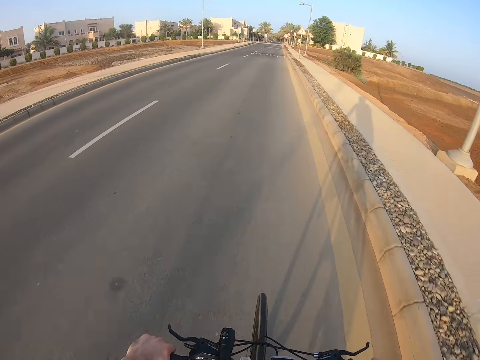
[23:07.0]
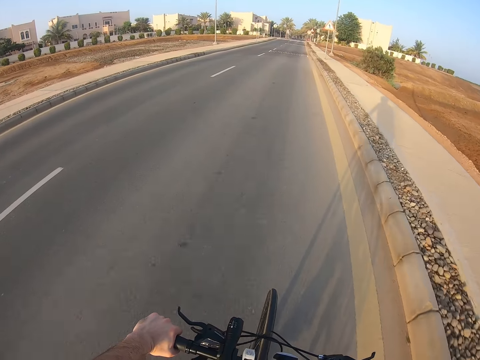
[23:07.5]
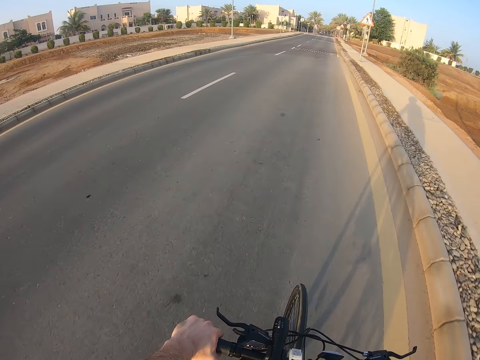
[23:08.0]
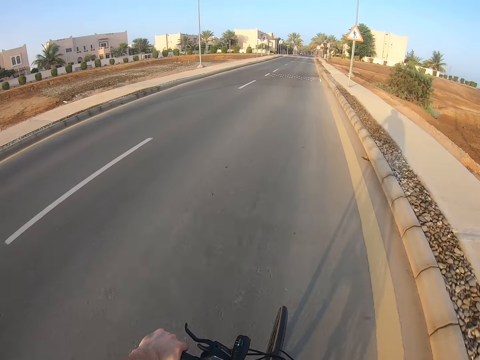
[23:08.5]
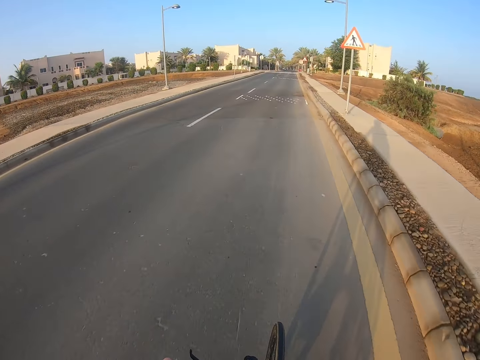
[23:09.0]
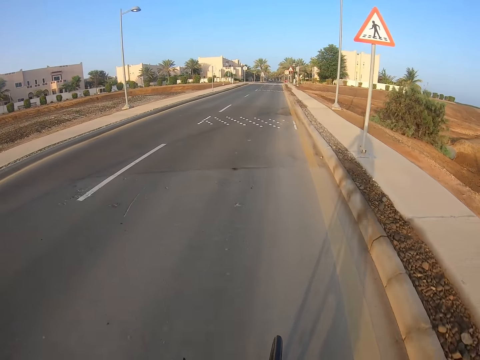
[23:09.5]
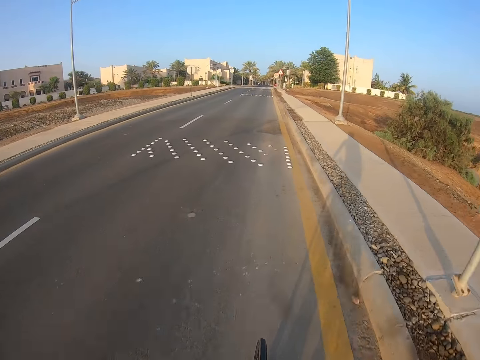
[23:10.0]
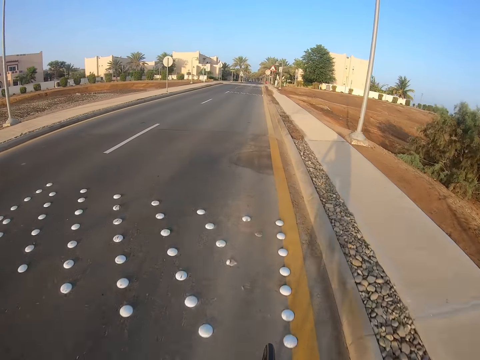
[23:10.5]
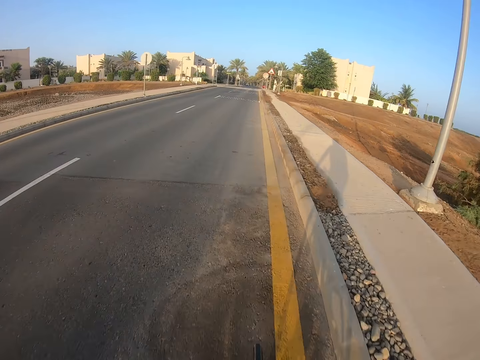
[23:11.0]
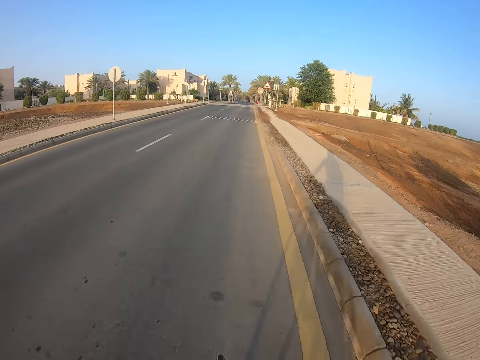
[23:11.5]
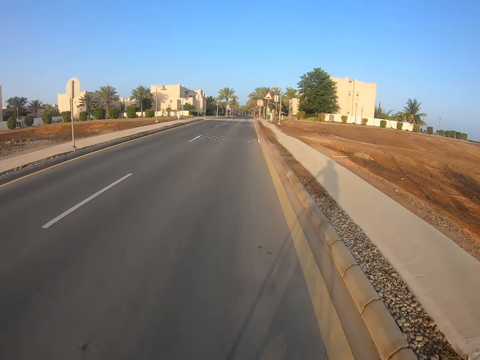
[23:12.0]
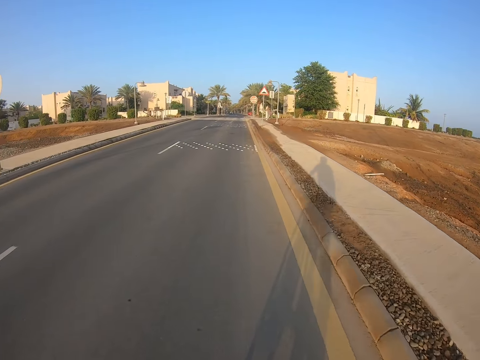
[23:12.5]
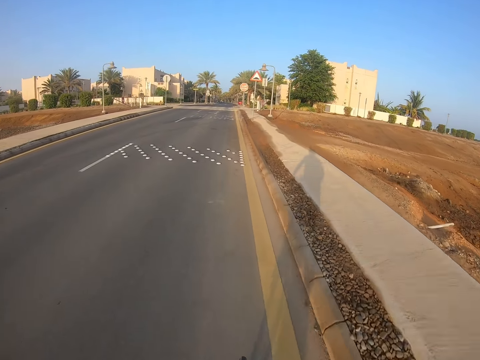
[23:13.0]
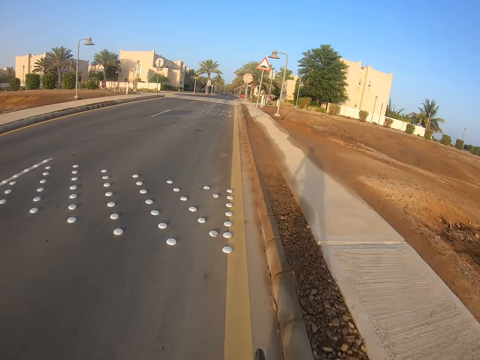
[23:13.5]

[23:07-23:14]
The camera wearer hides his body.

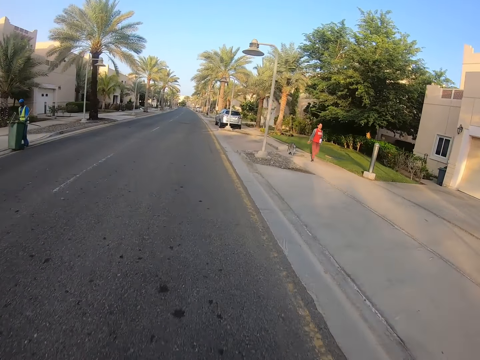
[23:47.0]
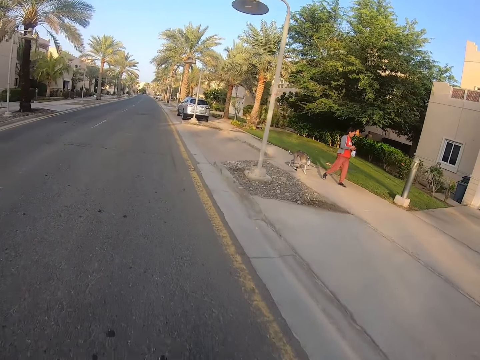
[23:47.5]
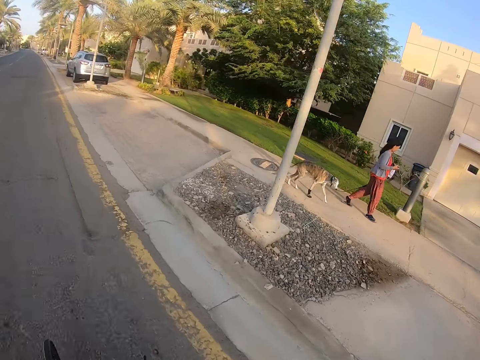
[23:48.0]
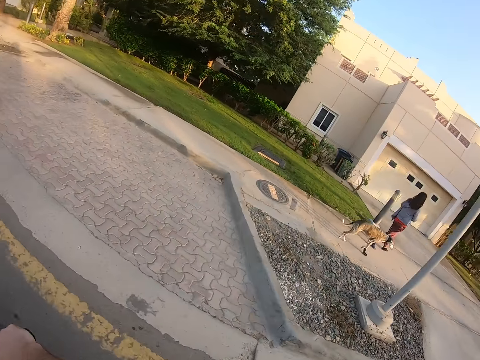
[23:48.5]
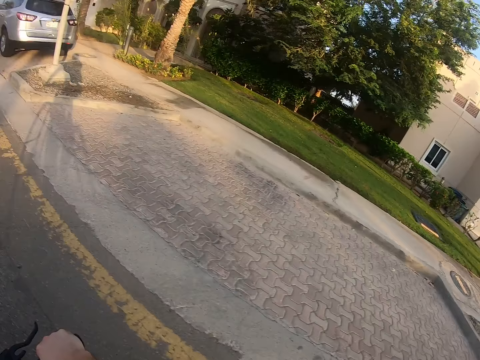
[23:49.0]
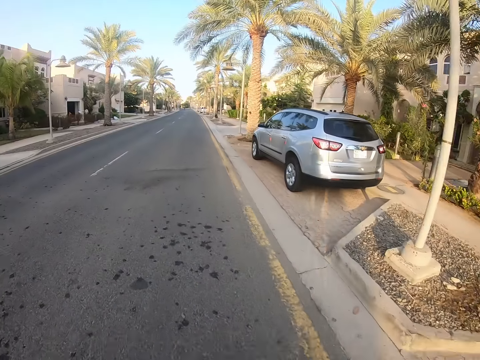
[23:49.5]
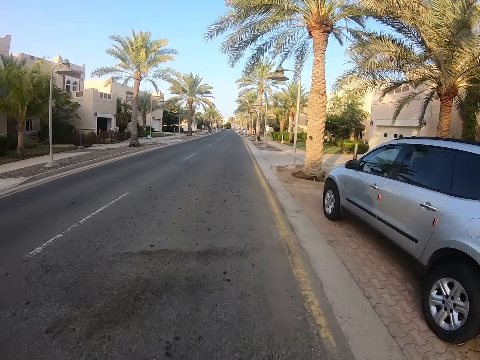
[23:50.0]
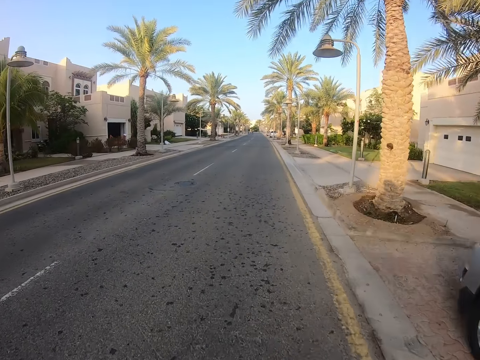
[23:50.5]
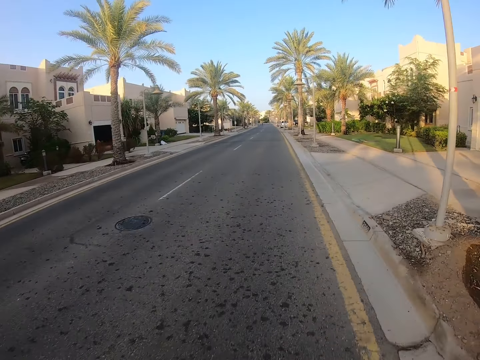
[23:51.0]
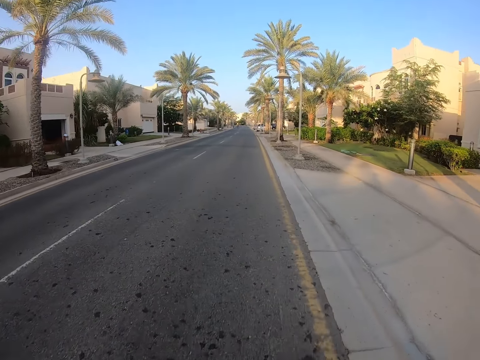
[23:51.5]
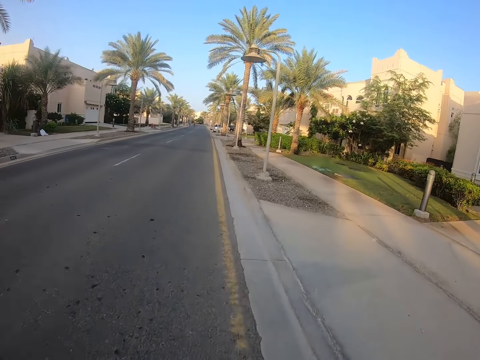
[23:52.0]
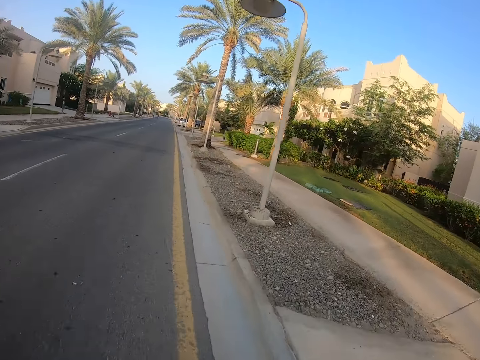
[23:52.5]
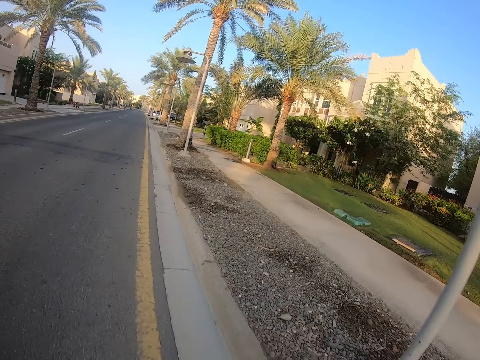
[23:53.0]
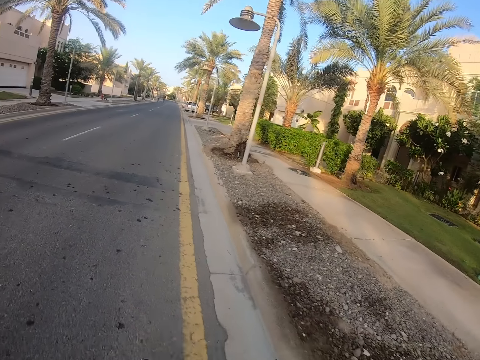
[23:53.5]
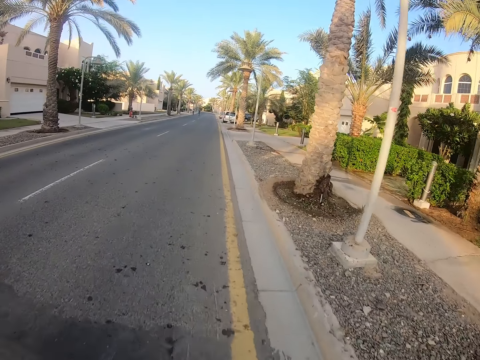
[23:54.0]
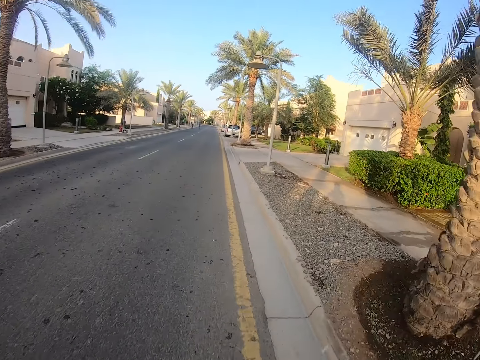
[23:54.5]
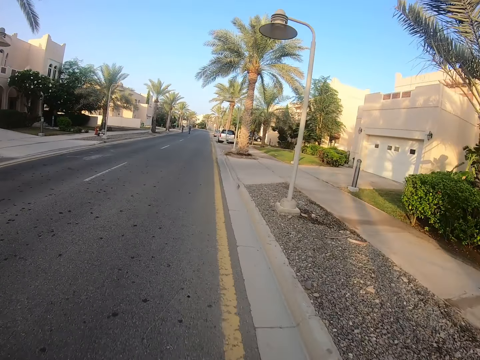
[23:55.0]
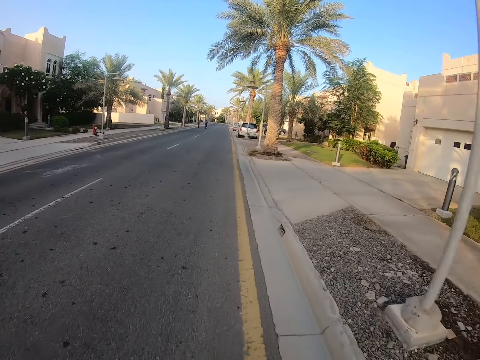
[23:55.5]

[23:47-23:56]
The camera wearer looks at a woman. They look at the road.

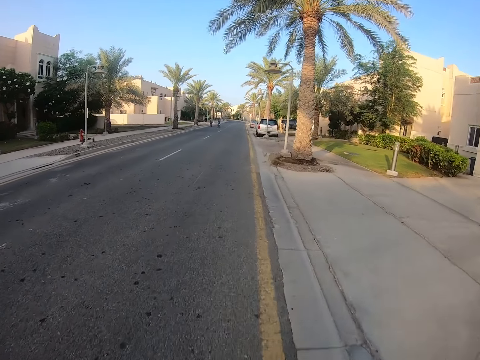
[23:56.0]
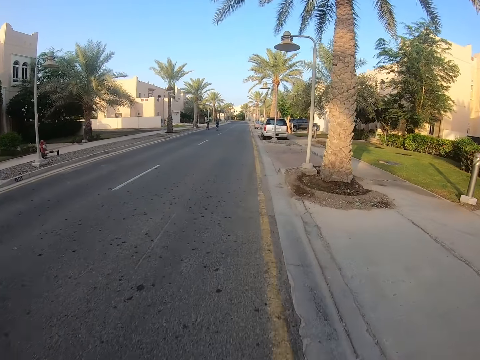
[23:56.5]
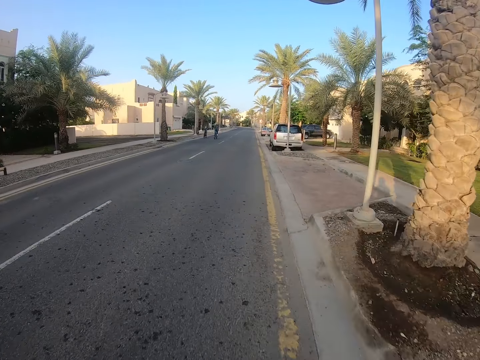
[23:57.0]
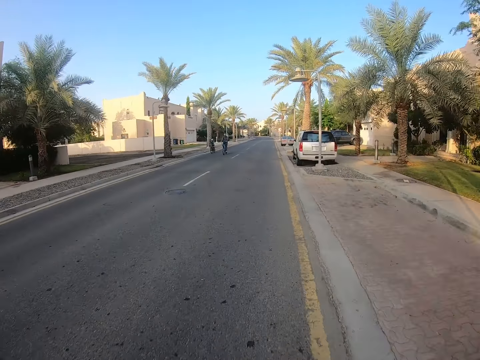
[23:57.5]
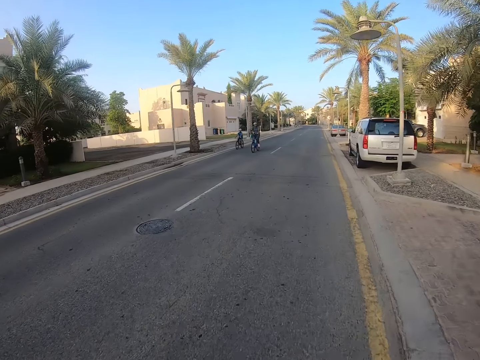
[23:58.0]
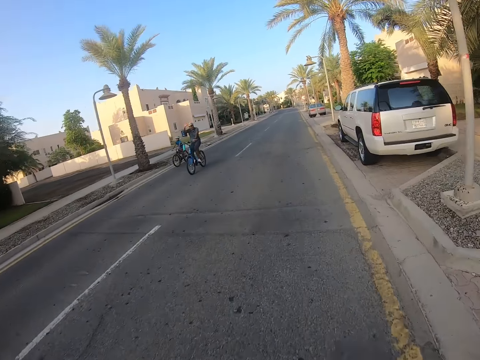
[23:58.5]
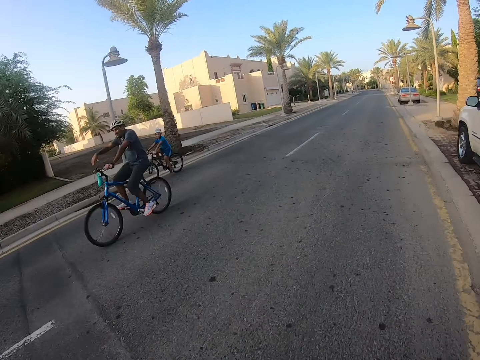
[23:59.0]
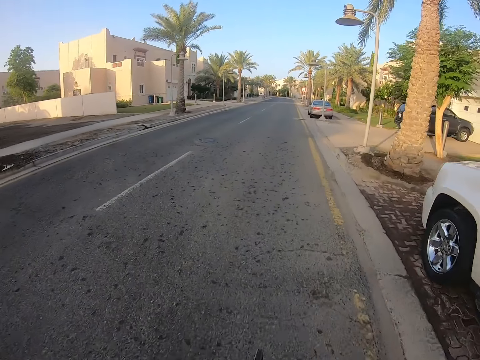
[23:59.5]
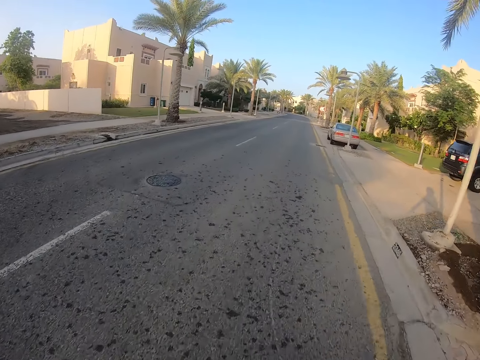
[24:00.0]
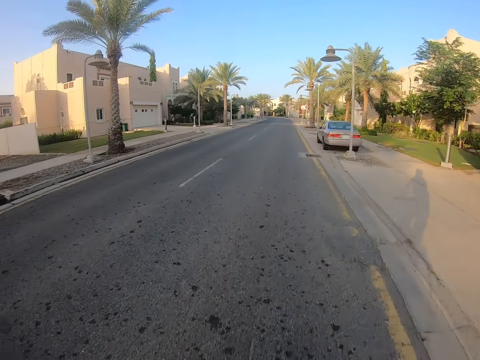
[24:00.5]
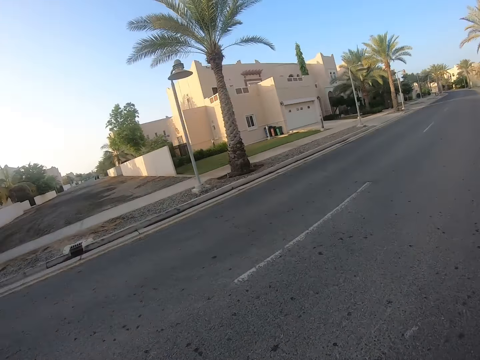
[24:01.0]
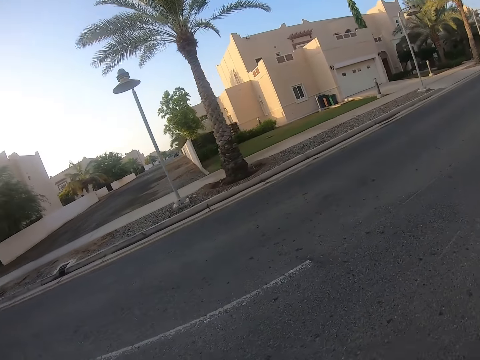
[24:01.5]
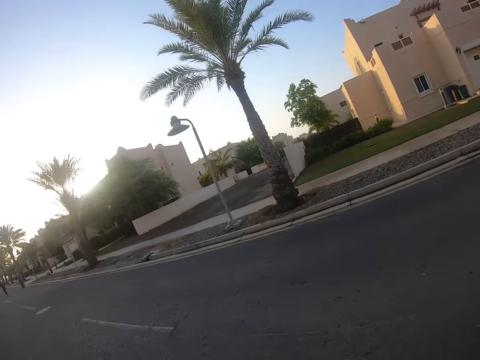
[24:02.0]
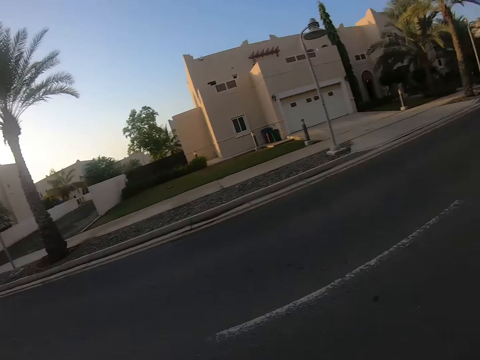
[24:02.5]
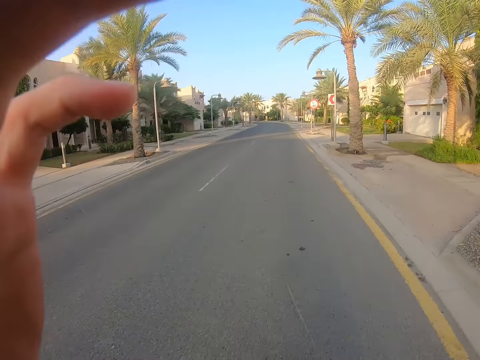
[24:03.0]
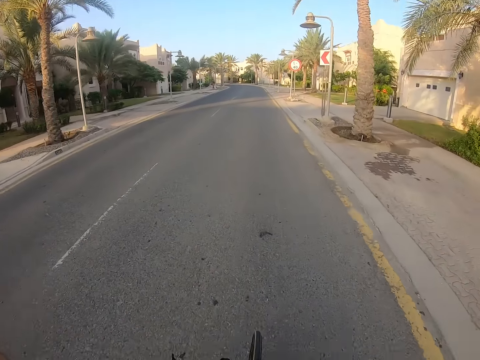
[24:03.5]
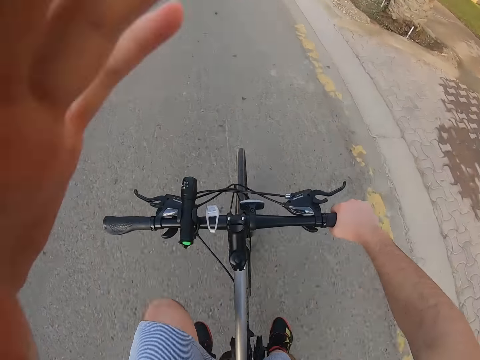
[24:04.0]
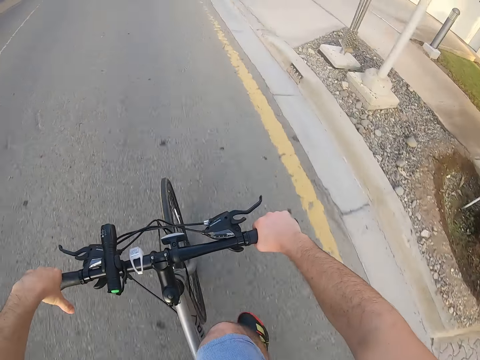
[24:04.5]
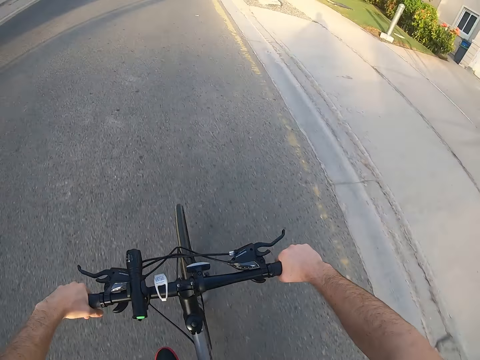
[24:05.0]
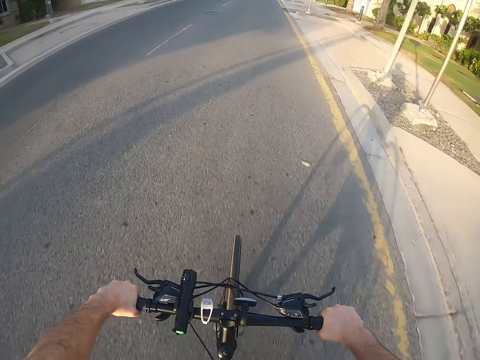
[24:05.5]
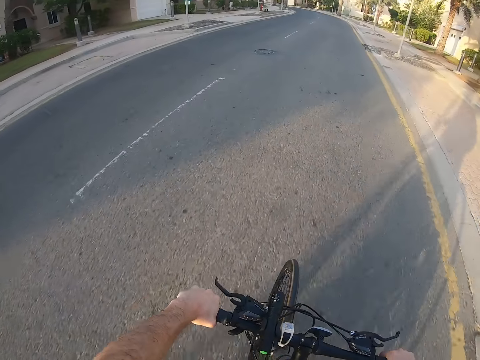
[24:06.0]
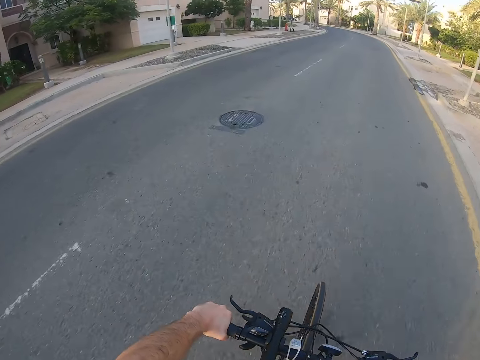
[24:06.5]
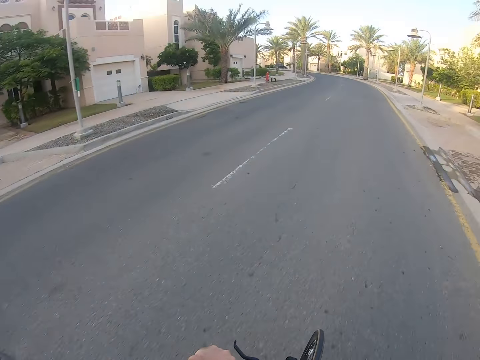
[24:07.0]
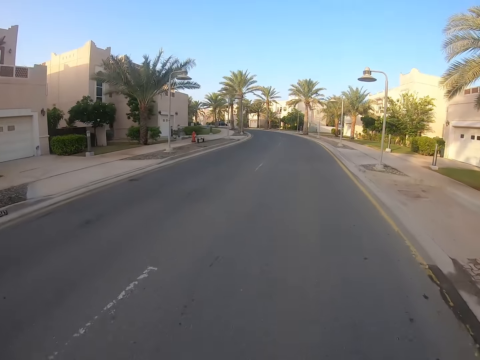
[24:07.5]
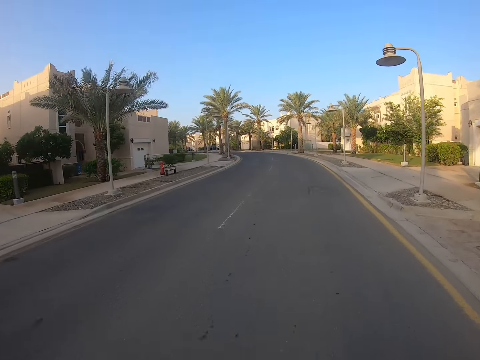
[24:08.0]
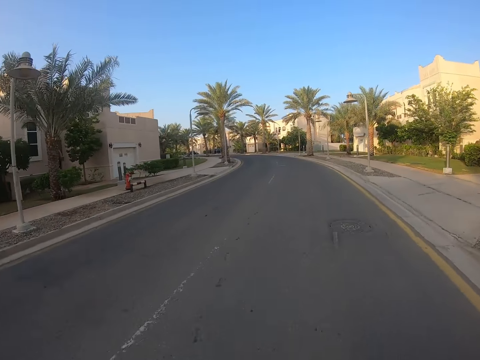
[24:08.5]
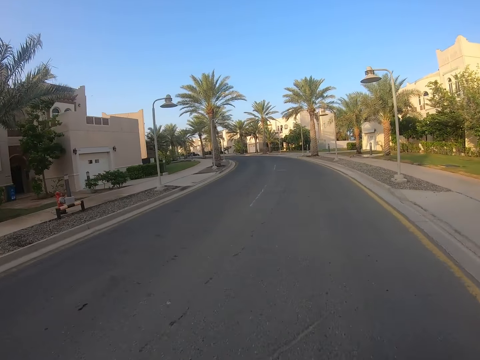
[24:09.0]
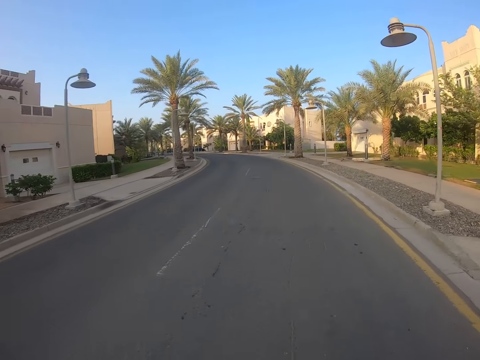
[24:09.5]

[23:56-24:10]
The camera wearer waves the left hand at other riders. He looks around the street. He raises his hand and puts his hand down. He adjusts the camera. He looks at the bicycle. He looks at the road.
